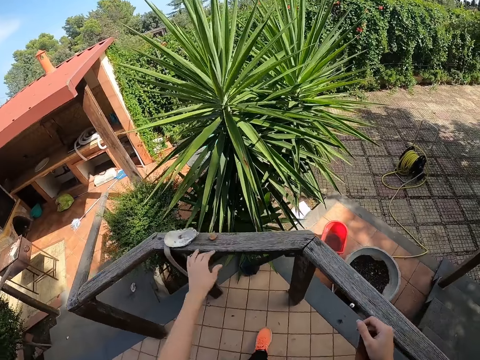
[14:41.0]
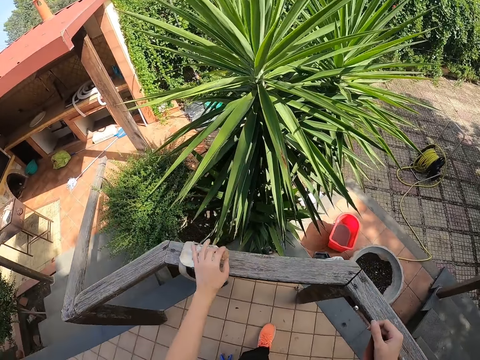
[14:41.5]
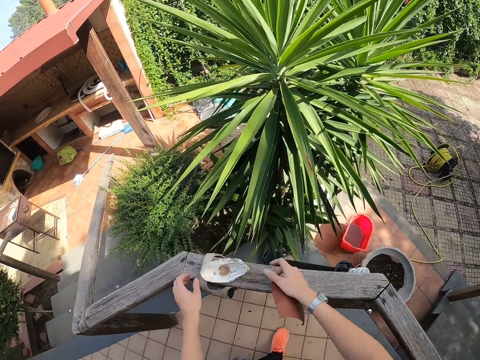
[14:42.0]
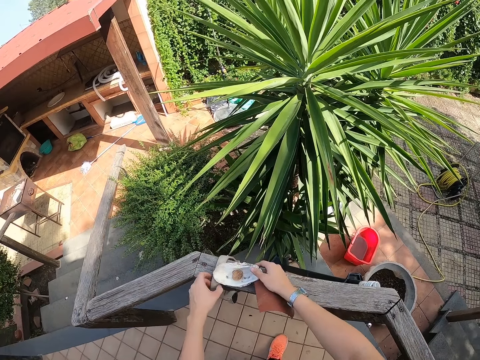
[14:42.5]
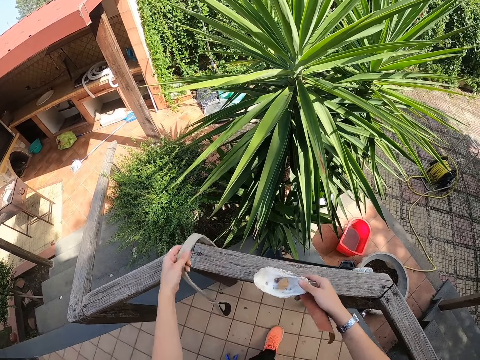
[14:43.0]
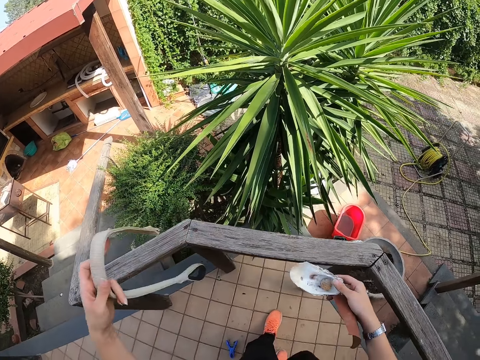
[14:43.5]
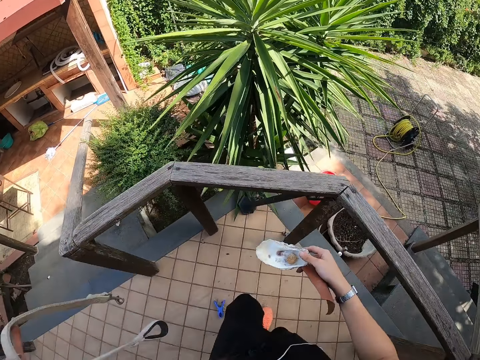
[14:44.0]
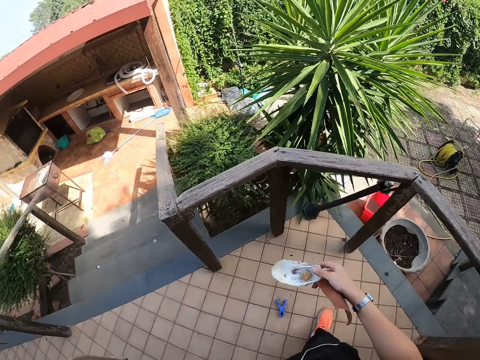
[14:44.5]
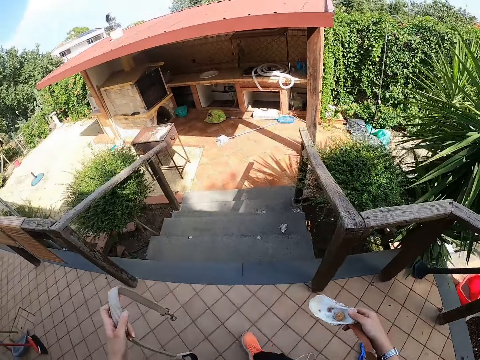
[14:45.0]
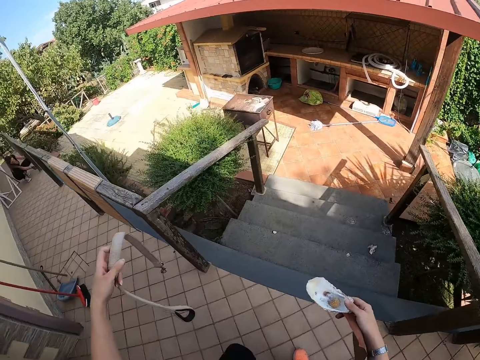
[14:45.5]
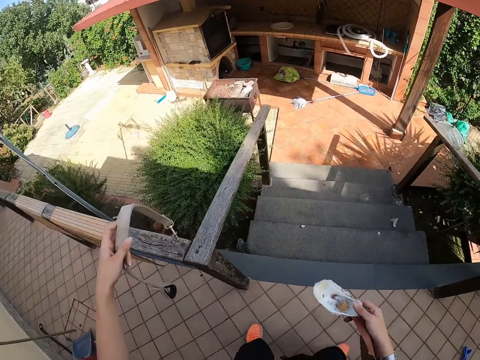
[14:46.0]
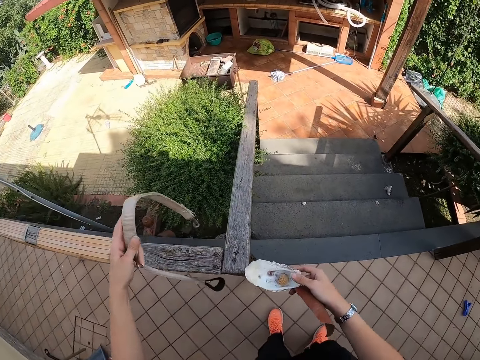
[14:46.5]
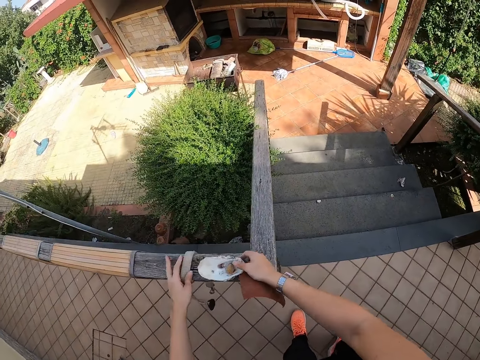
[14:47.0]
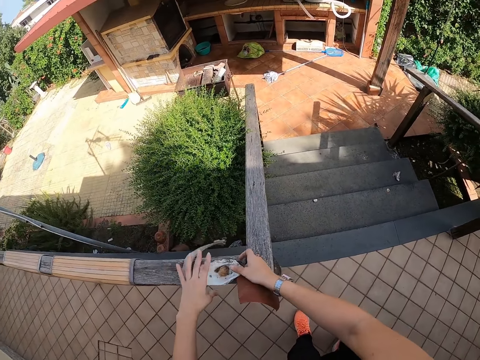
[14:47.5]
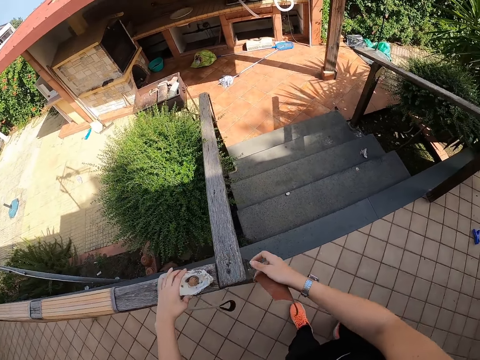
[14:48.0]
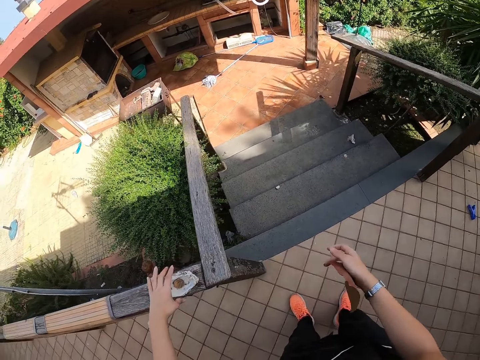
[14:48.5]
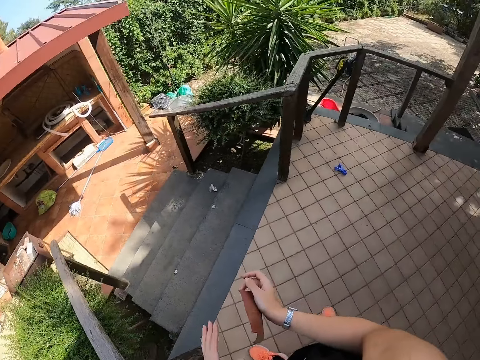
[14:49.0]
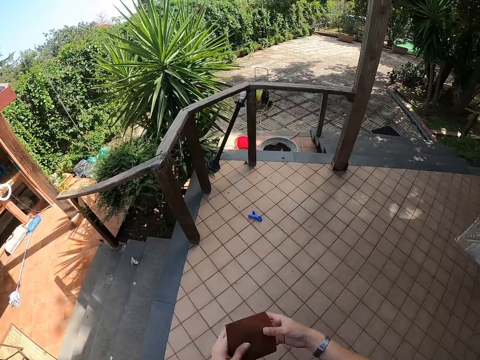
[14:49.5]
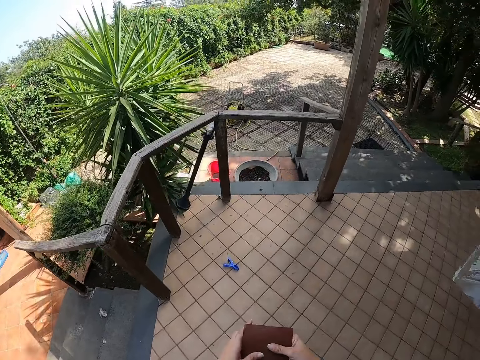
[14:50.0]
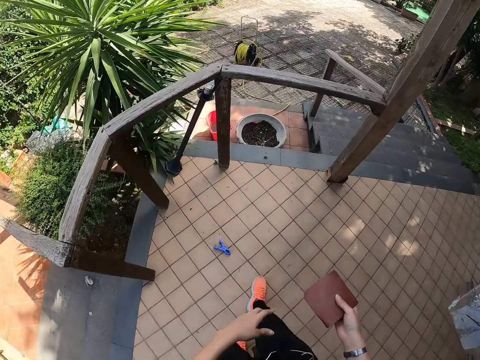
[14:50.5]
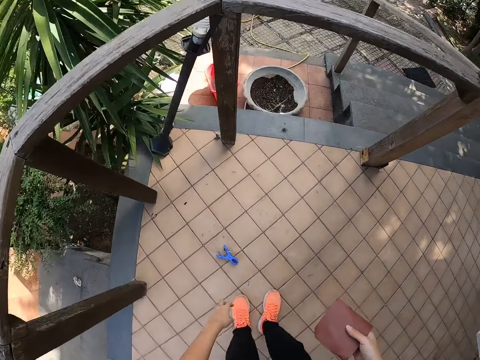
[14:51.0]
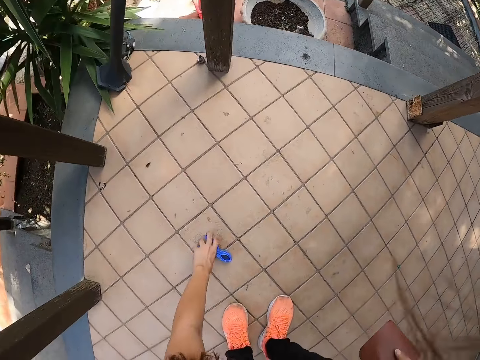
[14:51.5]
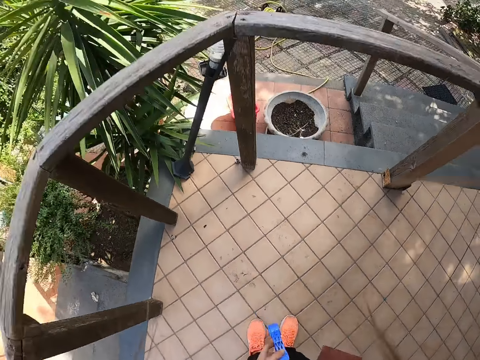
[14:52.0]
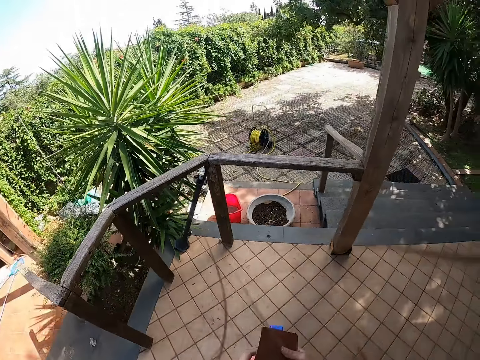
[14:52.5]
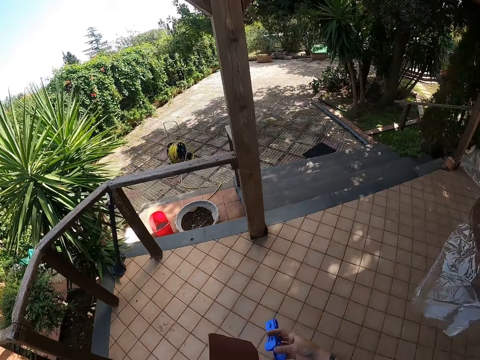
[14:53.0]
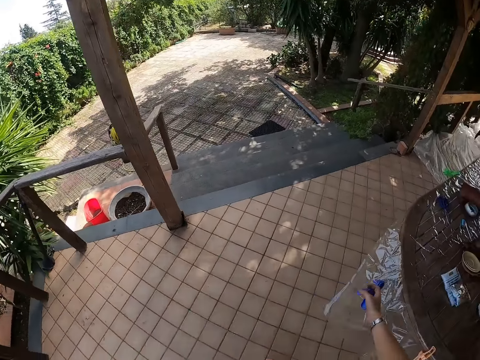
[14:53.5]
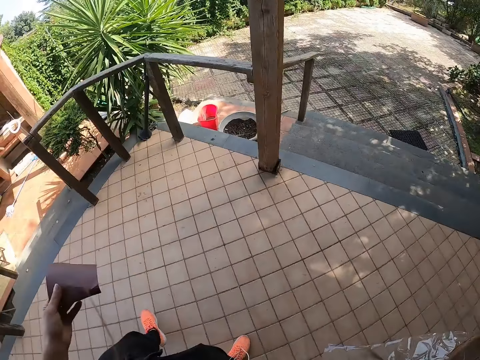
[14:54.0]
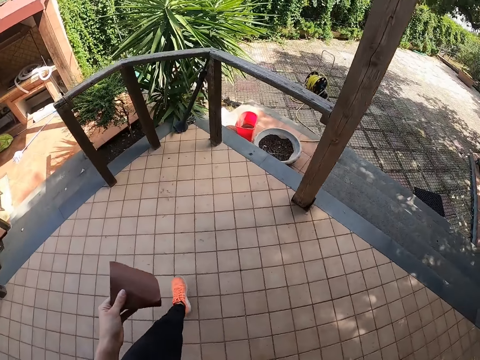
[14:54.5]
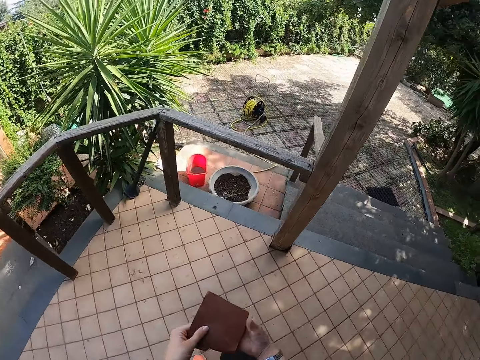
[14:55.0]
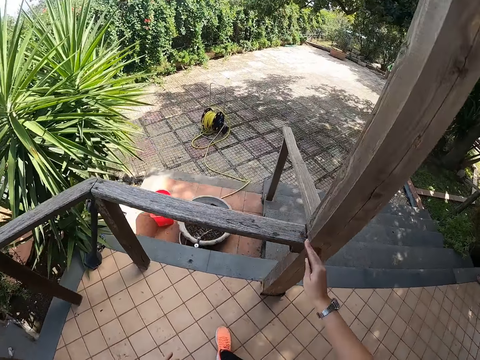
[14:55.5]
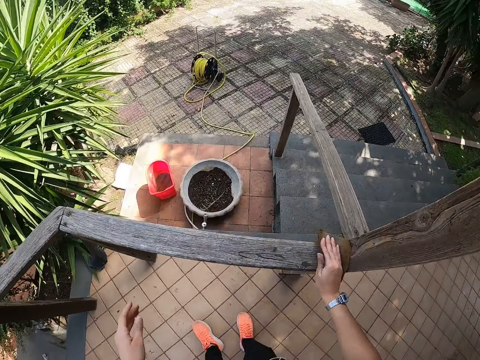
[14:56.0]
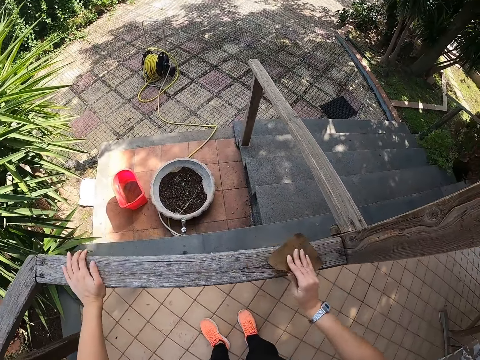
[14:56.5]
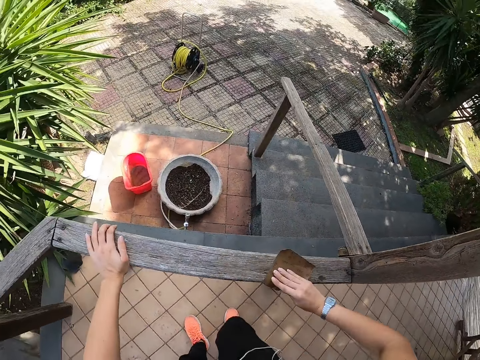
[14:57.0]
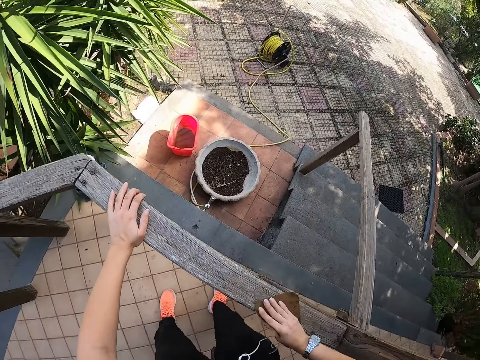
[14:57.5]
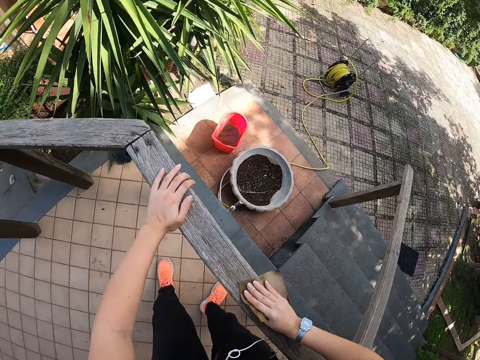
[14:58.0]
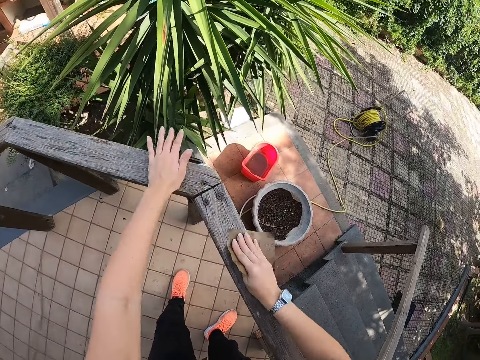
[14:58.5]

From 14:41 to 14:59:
The camera wearer picks a nut on the porch with her left hand. She puts the nut in her left hand in a saucer on the porch. She picks up the saucer with her right hand. She picks up a belt or dog shear on the porch with her left hand. She walks to the rear side of the porch. She puts the belt in her left hand on the porch. She puts the saucer in her right hand on the porch. She adjusts the saucer on the porch with her left hand. She walks back to the other end of the porch. She holds the sandpaper with both hands. She bends down. She picks a peg on the ground with her left hand. She passes the sandpaper from her right hand to her left hand and the peg from her left hand to her right hand. She puts the peg on a table with her right hand. She holds the sandpaper with both hands. She passes the sandpaper from her left hand to her right hand. She moves around. She smoothens the porch with the sandpaper in her right hand. She puts her left hand on the porch.

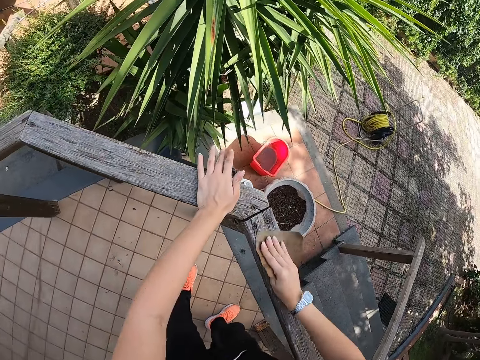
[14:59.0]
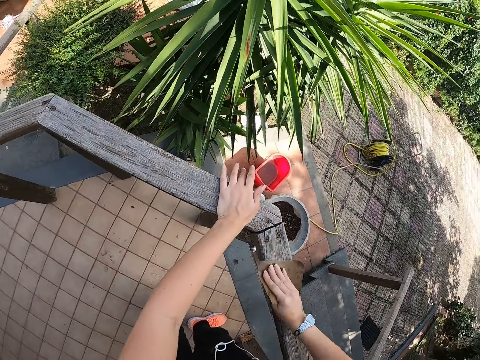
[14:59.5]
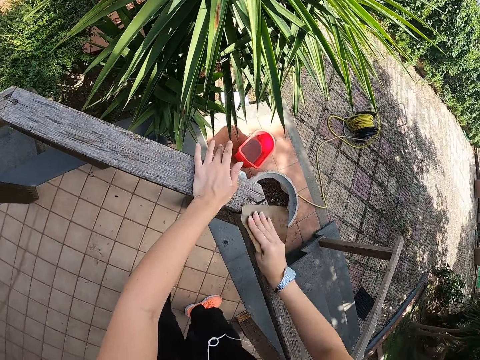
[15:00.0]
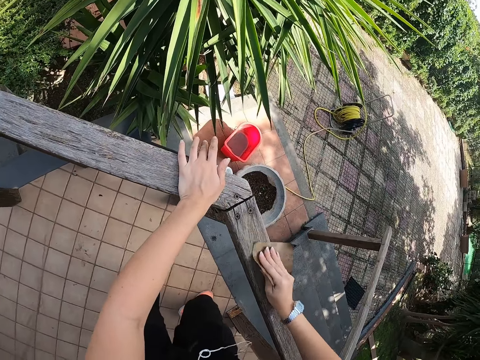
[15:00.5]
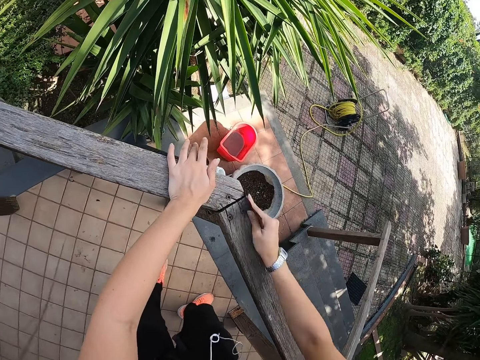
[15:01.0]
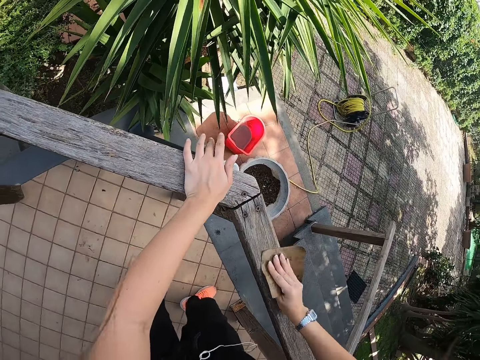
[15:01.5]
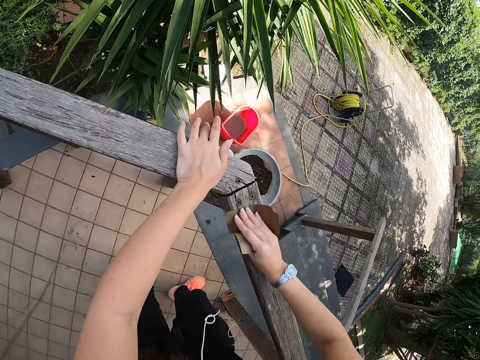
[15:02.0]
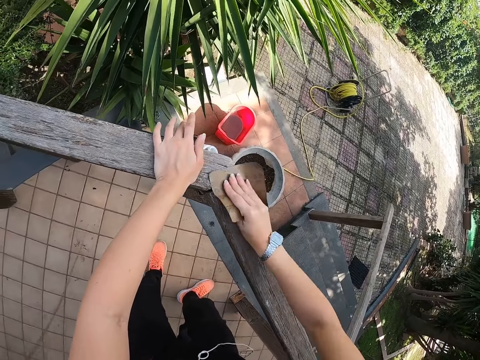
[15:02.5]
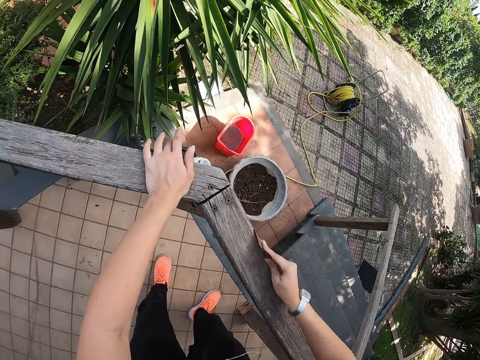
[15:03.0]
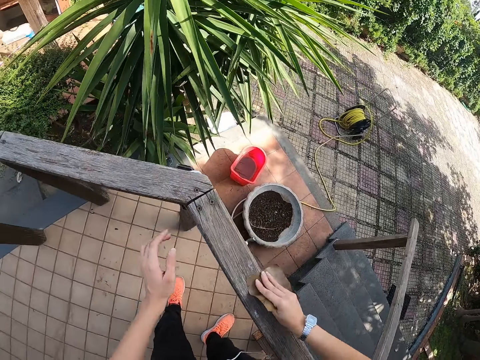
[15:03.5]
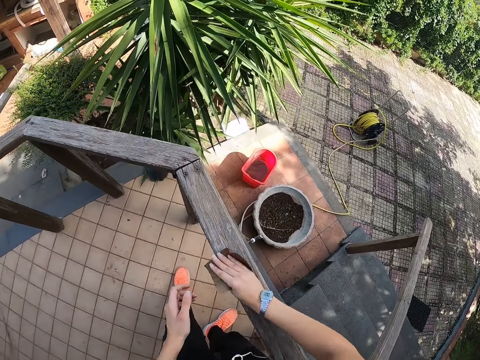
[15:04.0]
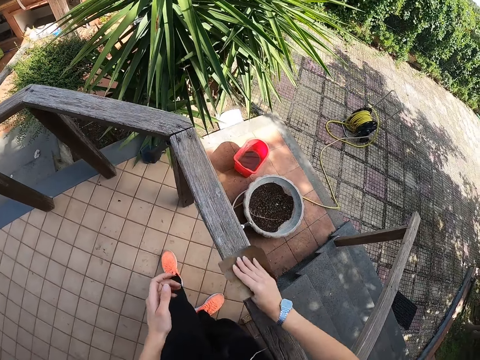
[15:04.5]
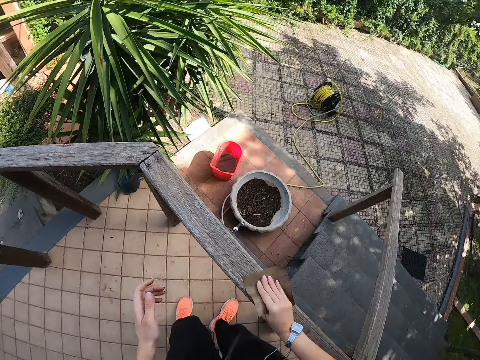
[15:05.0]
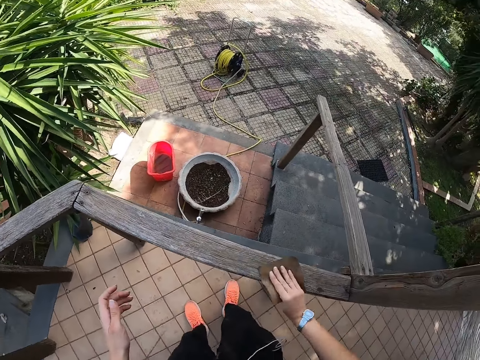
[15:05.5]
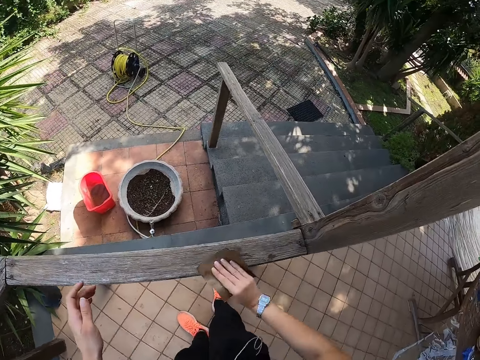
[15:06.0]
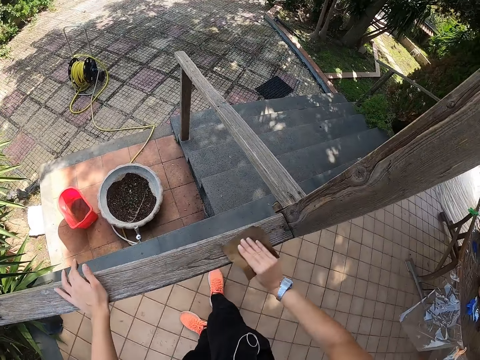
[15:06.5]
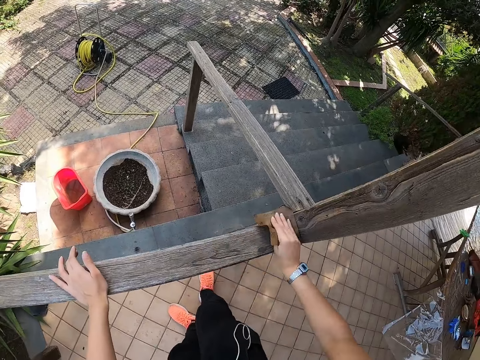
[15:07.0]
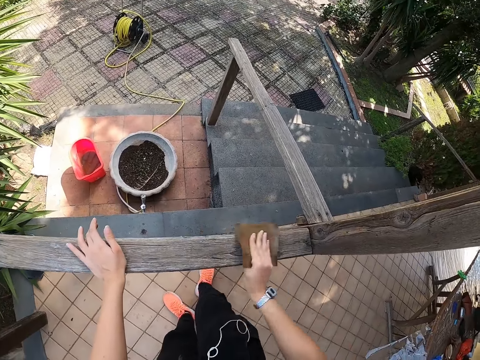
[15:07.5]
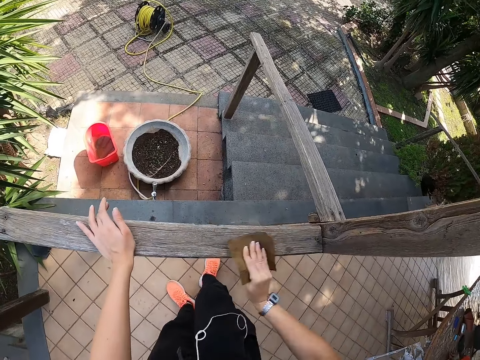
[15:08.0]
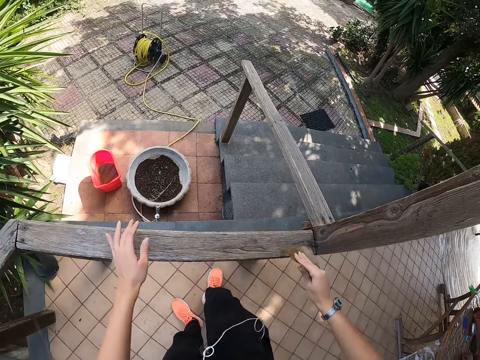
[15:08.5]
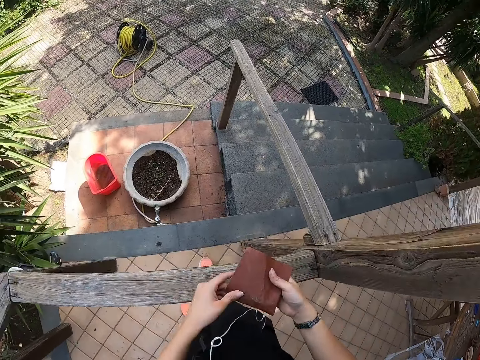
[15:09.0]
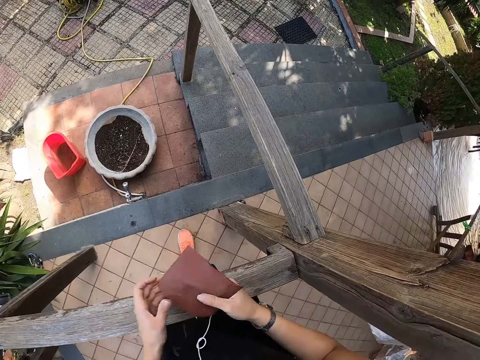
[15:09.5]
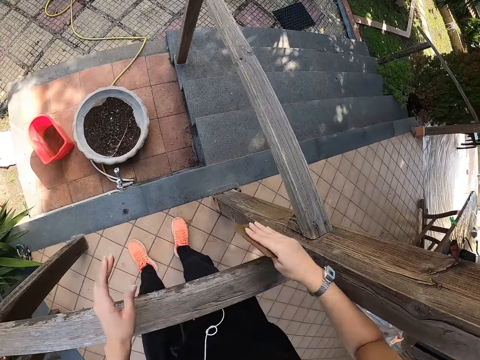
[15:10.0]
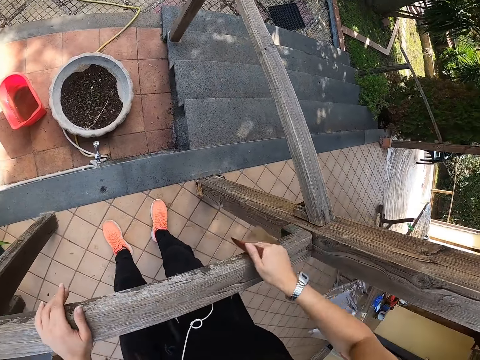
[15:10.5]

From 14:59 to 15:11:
The camera wearer adjusts the sandpaper. She turns the sandpaper. She smoothens the porch with the sandpaper in her right hand.
